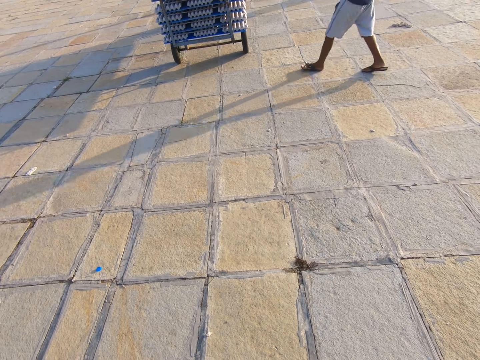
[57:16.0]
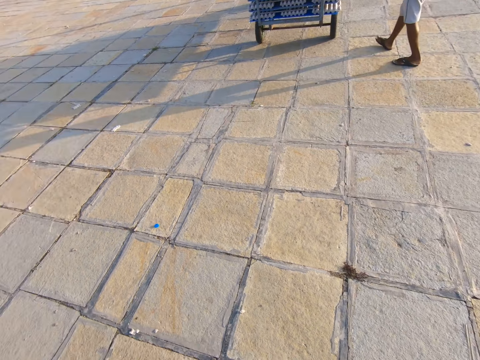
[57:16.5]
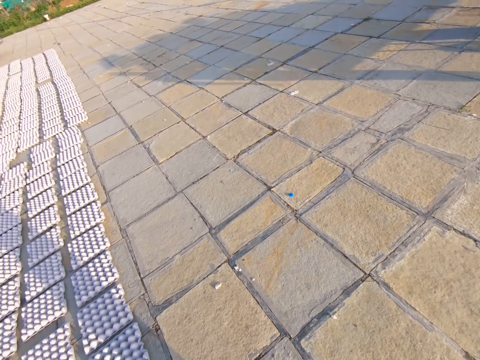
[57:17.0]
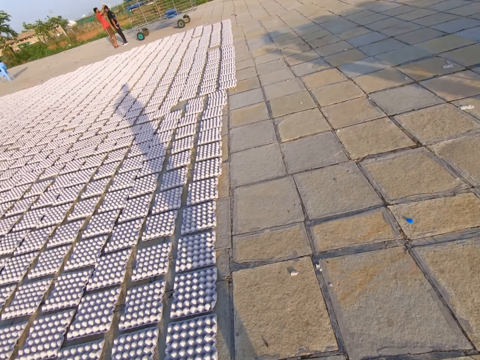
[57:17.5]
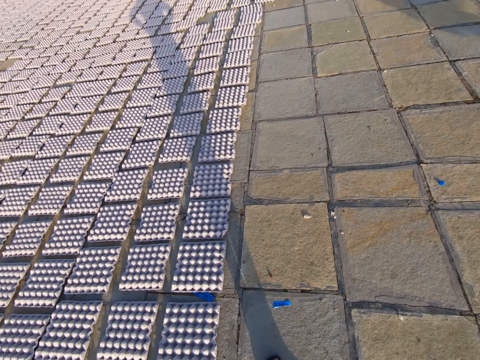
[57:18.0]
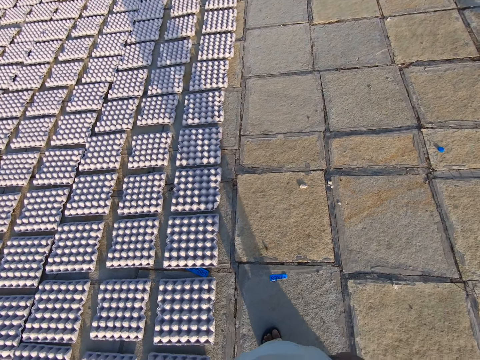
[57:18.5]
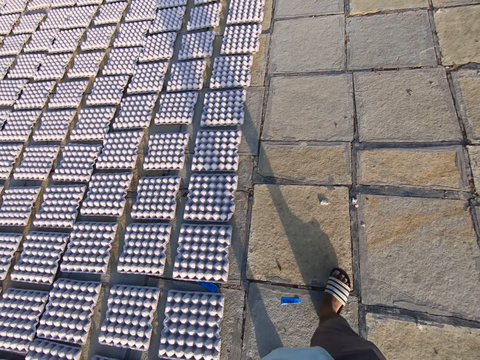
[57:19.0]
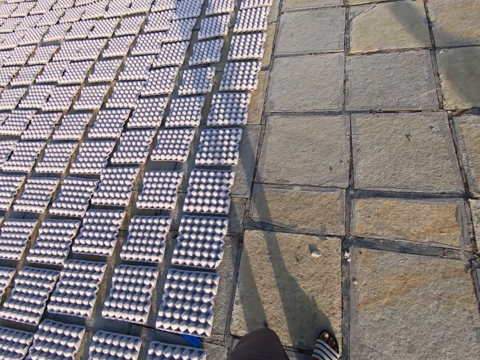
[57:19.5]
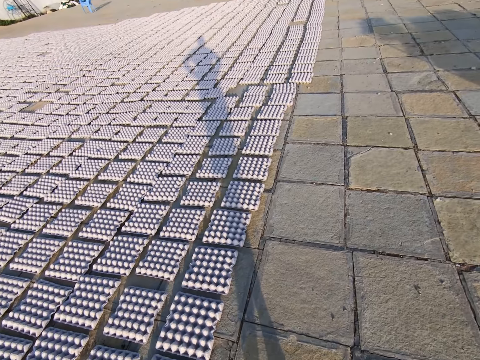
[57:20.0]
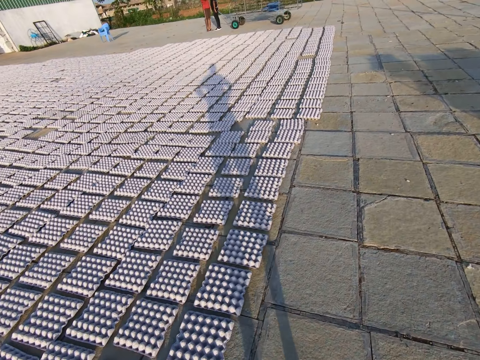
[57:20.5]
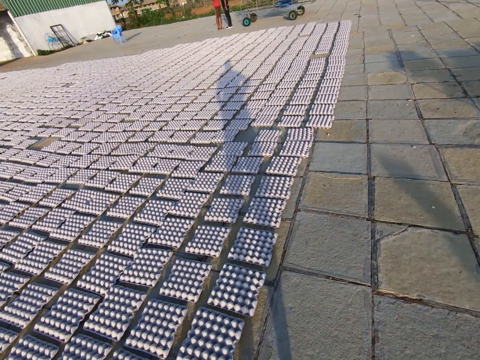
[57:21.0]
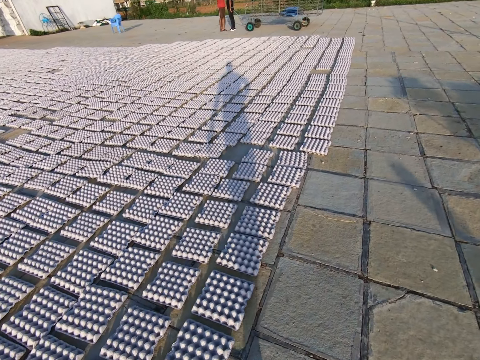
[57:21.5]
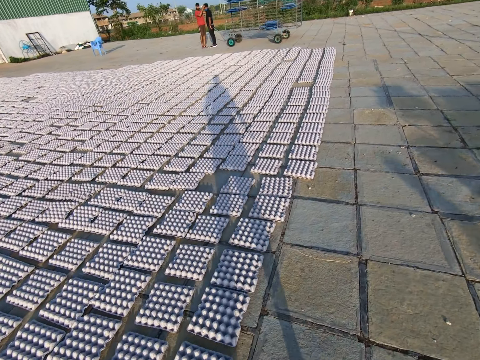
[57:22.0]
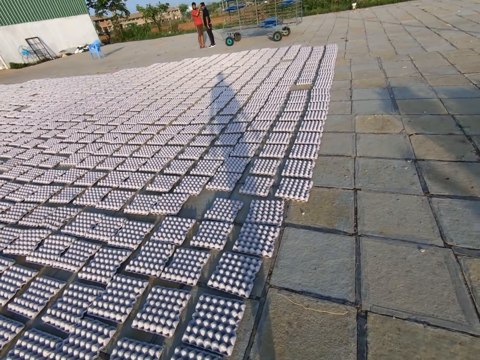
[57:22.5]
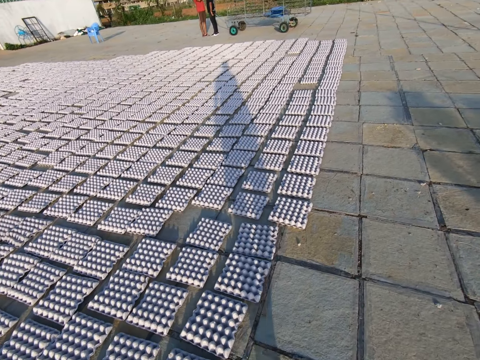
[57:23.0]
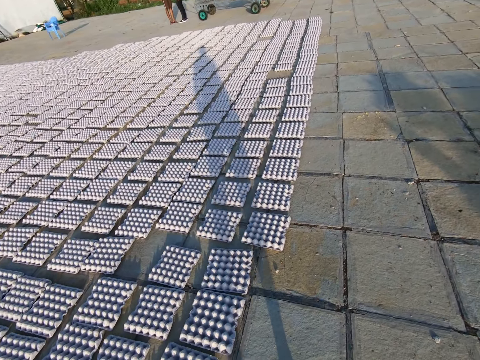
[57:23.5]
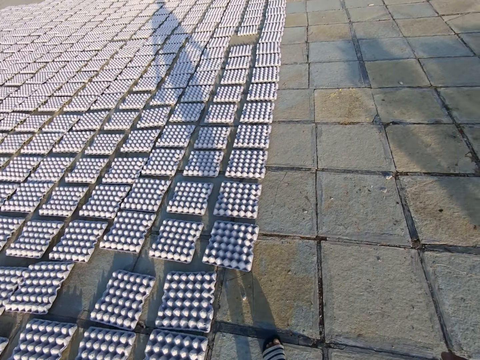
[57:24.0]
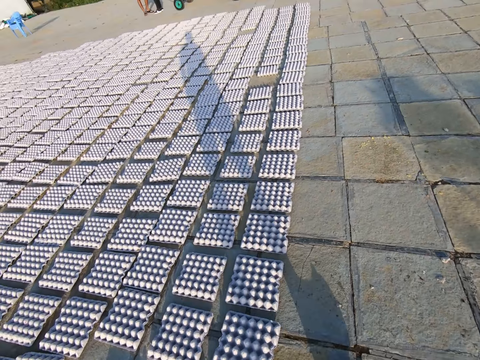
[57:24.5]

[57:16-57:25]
The camera wearer walks around.

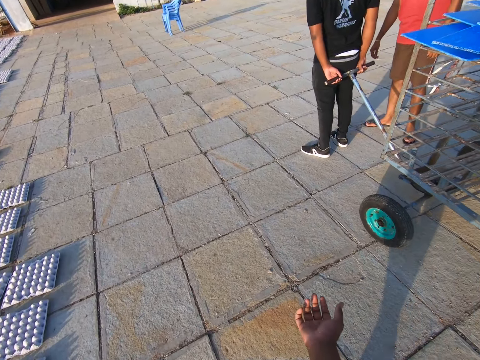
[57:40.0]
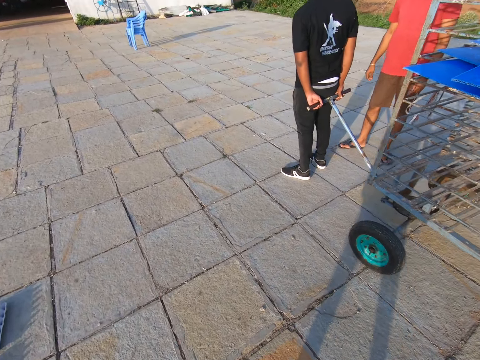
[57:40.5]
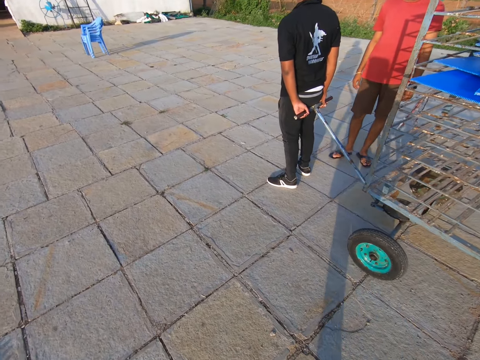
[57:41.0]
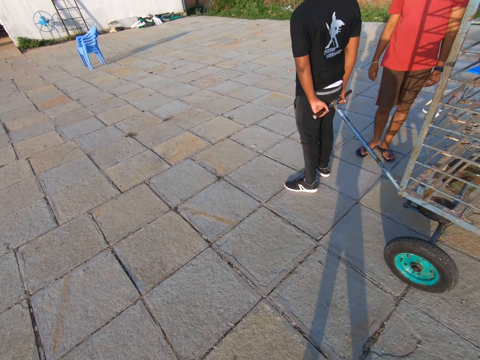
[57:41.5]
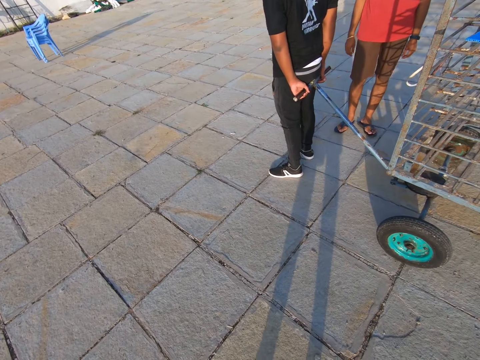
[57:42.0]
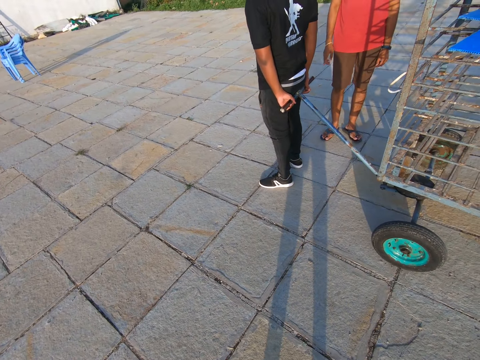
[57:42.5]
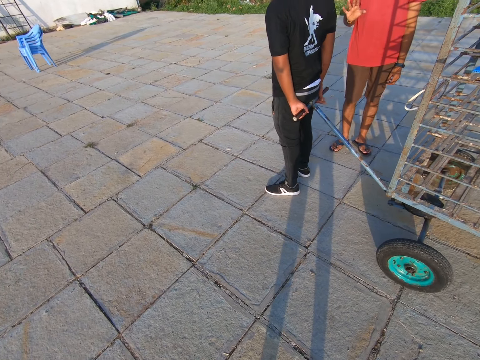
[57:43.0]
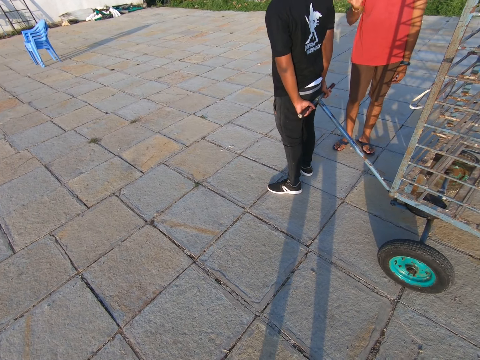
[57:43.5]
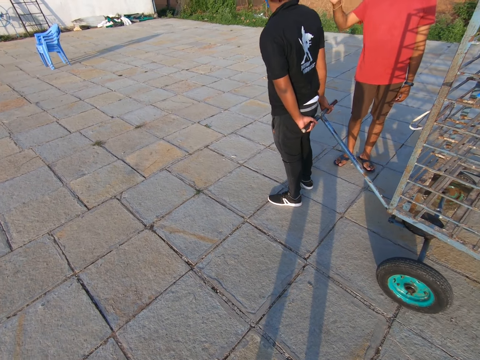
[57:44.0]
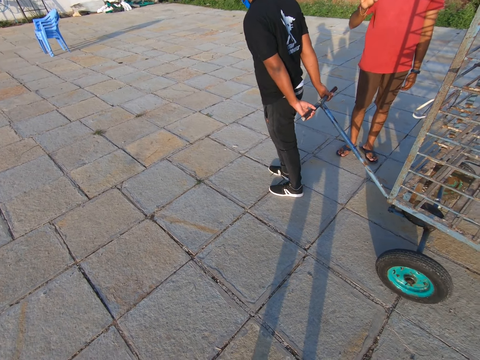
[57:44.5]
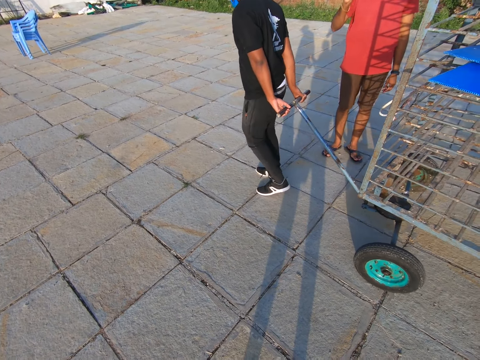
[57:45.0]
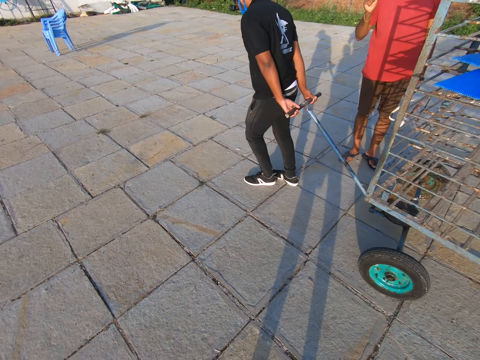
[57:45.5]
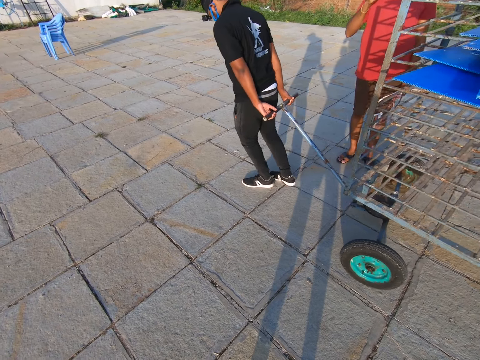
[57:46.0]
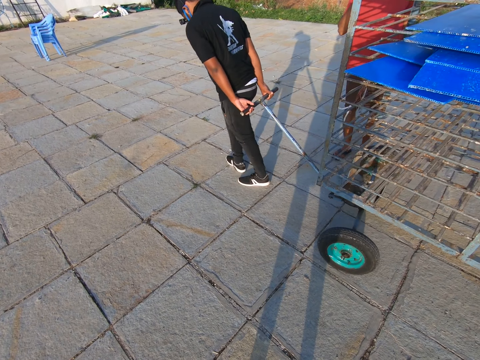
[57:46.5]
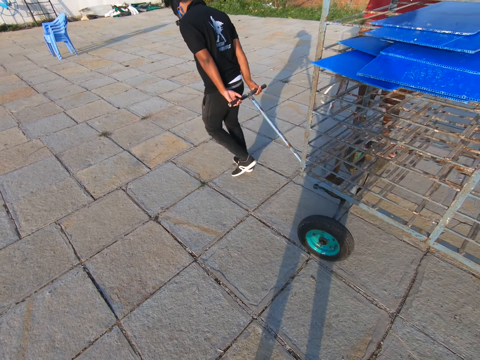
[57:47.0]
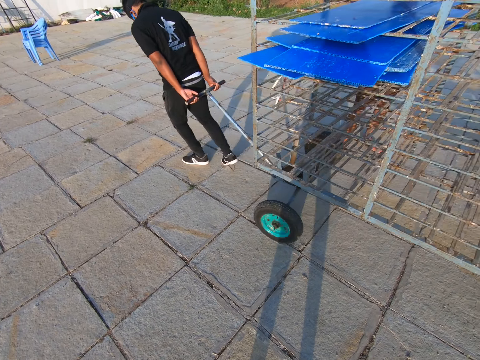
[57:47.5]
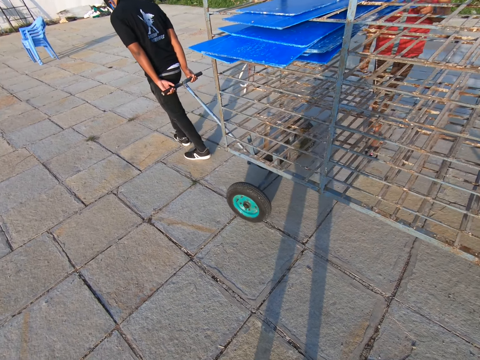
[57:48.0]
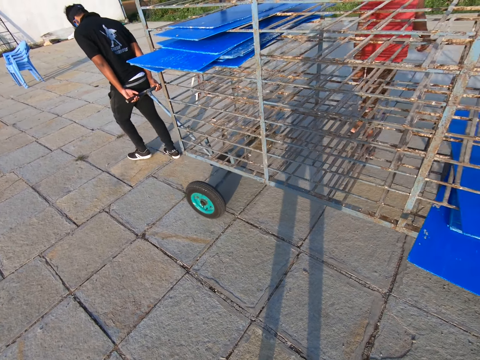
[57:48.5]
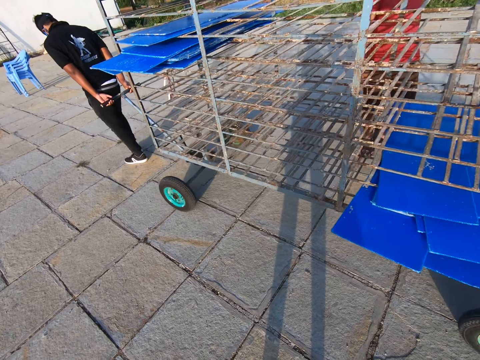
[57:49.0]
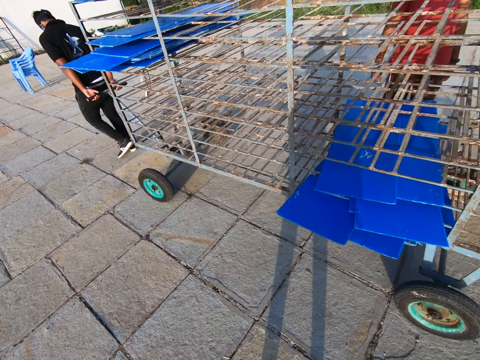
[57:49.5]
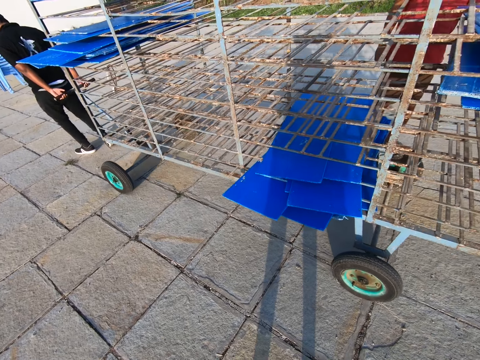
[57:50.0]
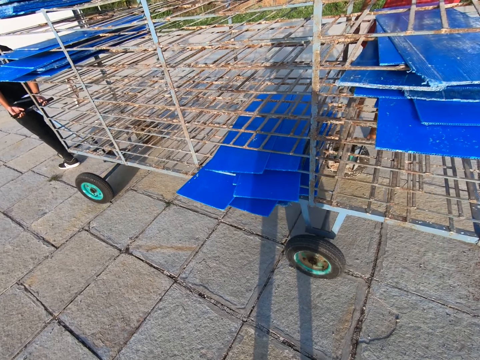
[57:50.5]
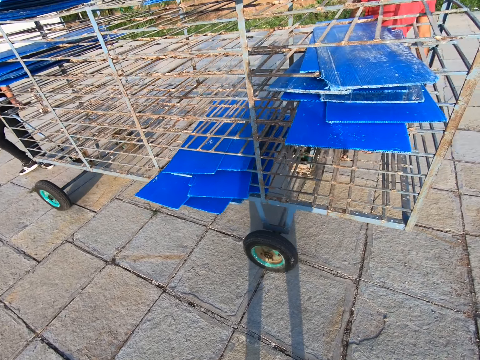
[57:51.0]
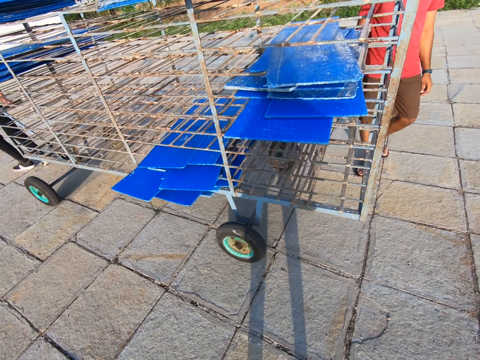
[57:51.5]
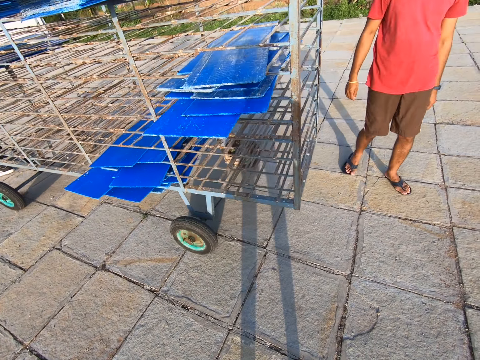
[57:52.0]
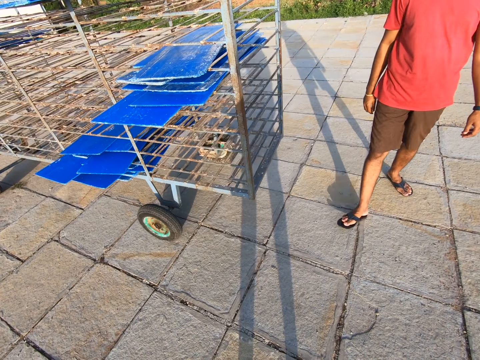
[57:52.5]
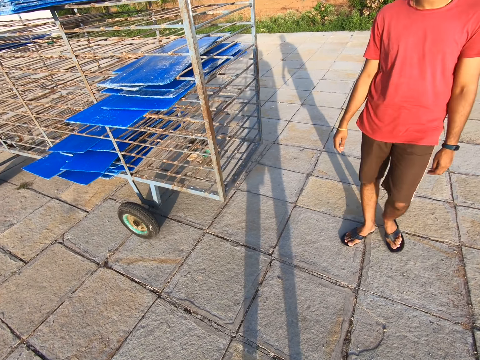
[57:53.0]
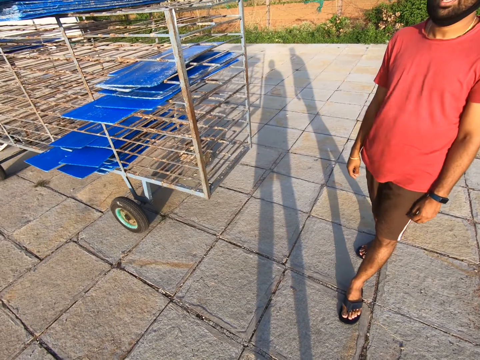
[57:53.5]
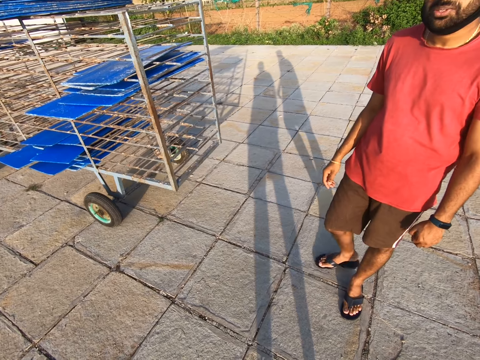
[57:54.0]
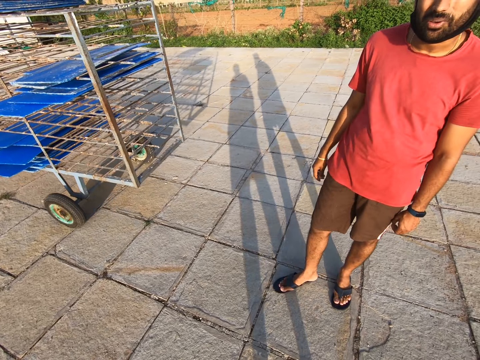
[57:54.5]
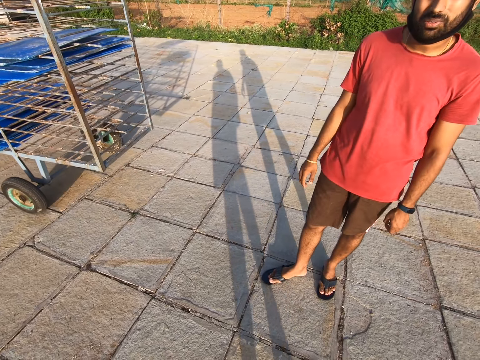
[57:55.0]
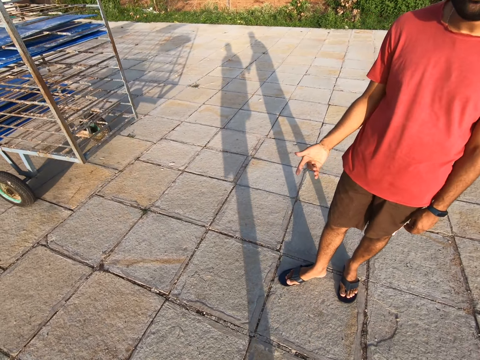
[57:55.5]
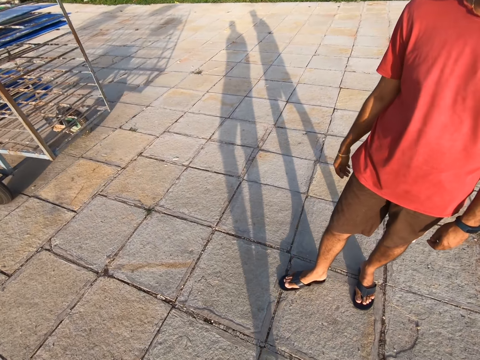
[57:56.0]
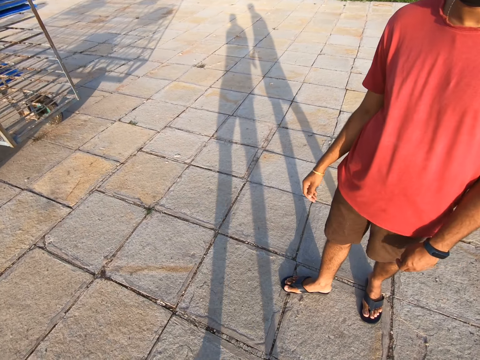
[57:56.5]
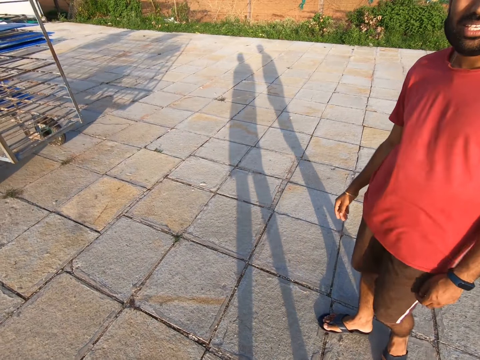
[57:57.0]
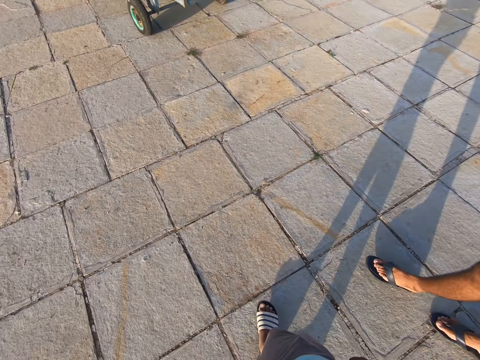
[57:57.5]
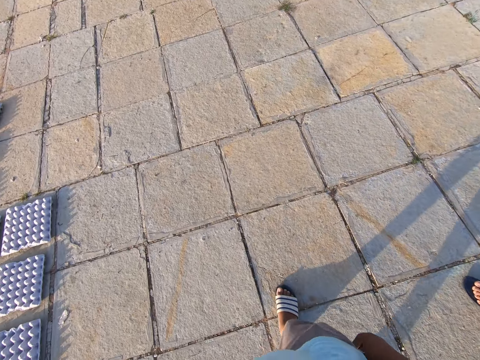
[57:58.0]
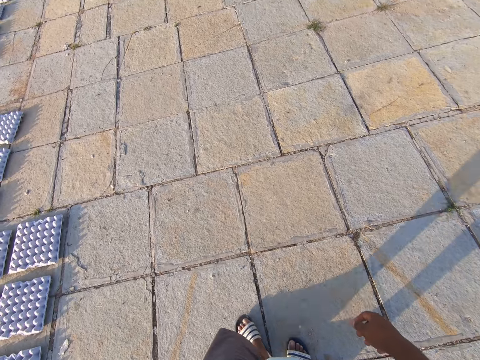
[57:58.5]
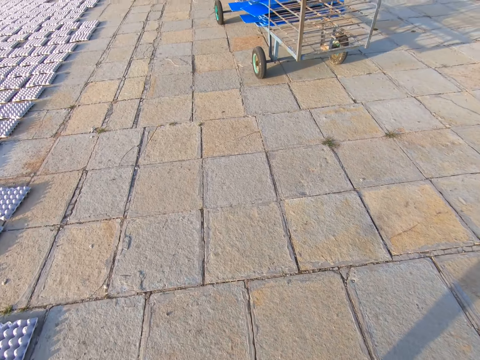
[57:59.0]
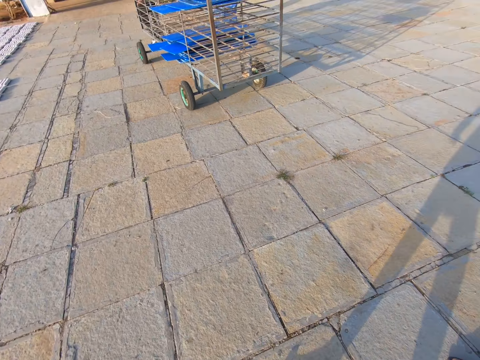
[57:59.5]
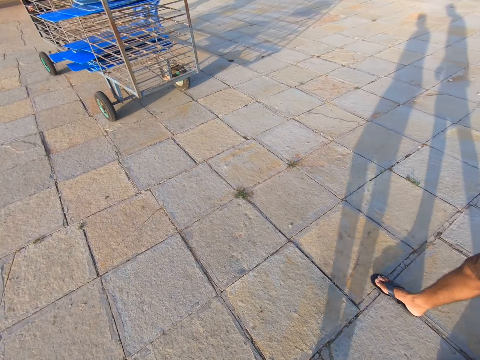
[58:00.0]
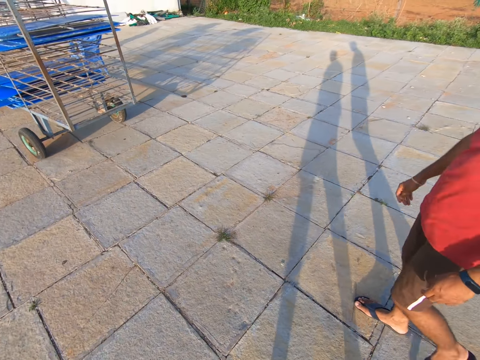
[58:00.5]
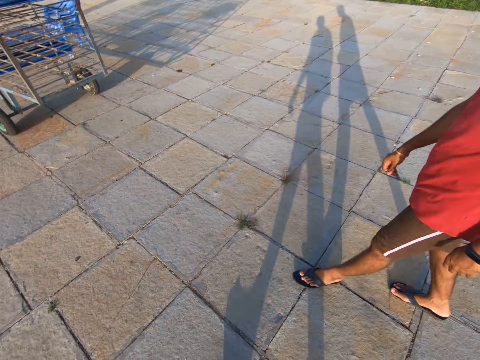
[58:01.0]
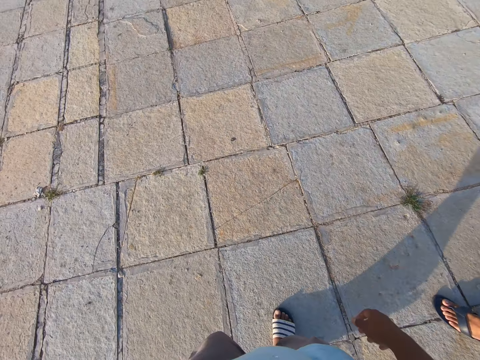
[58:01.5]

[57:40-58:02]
The man wheels a rack of plastic trays away with both hands. The camera wearer looks around. They talk to the man. They walk alongside the man.
